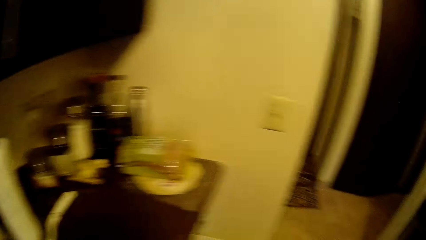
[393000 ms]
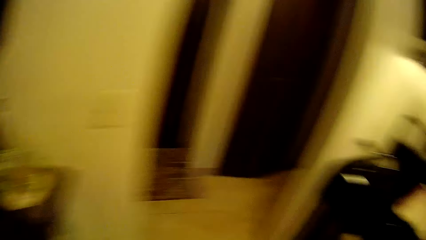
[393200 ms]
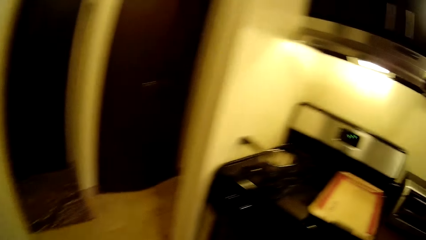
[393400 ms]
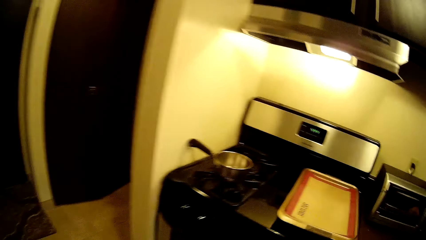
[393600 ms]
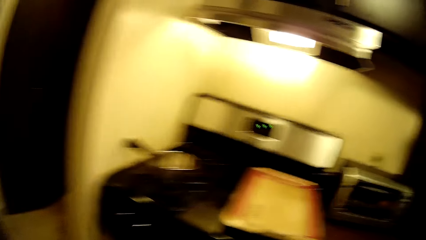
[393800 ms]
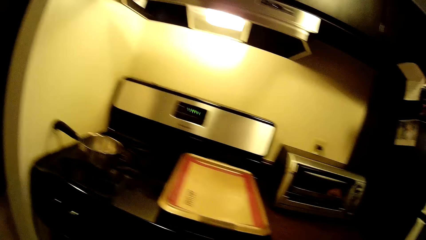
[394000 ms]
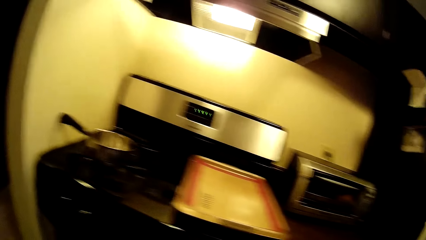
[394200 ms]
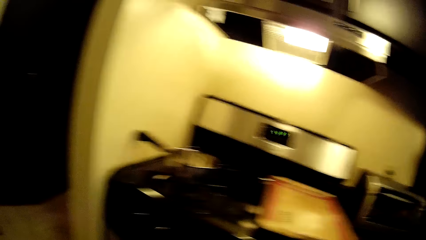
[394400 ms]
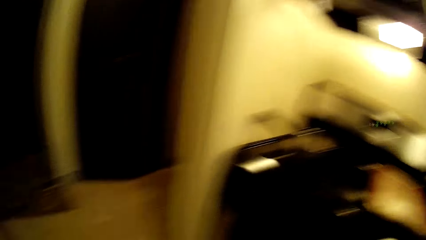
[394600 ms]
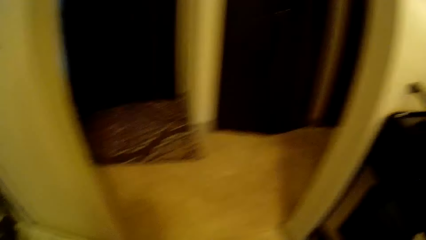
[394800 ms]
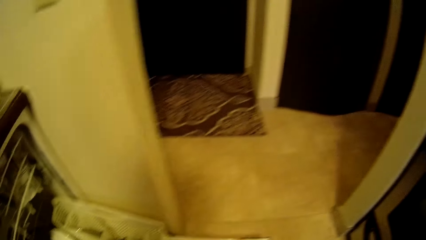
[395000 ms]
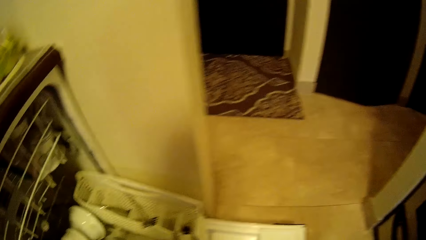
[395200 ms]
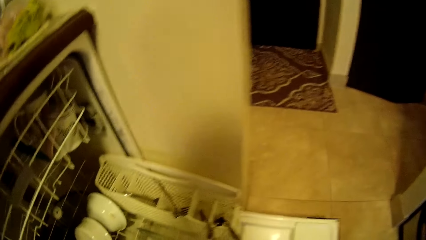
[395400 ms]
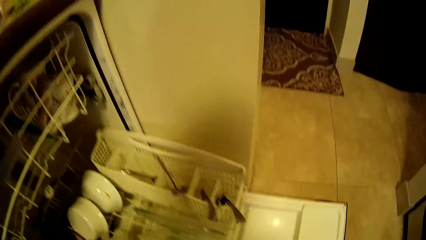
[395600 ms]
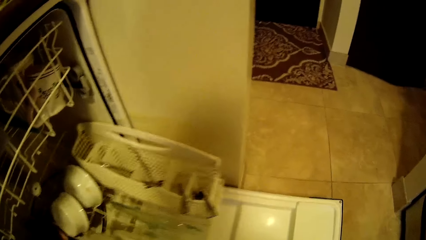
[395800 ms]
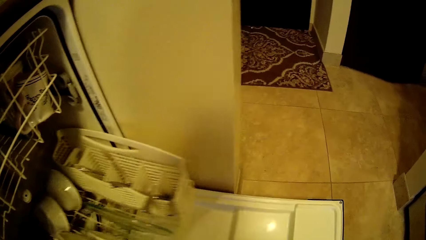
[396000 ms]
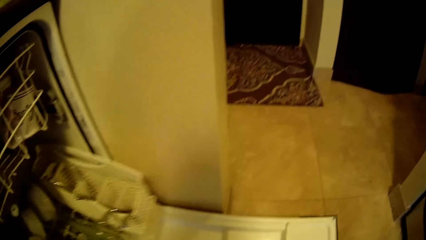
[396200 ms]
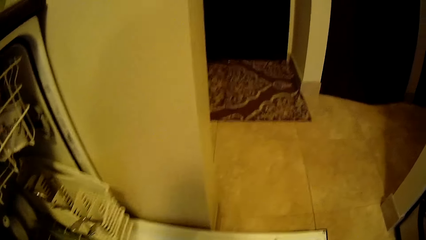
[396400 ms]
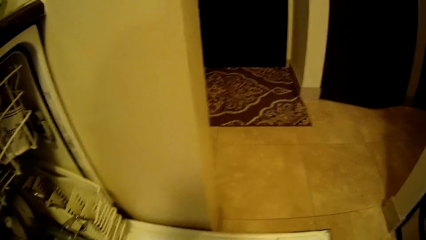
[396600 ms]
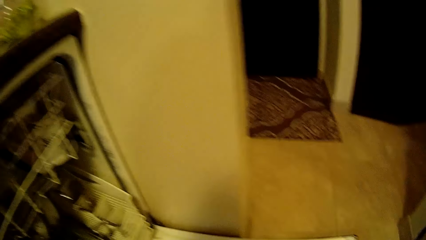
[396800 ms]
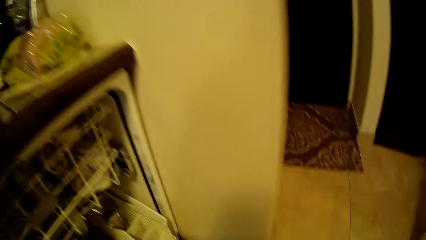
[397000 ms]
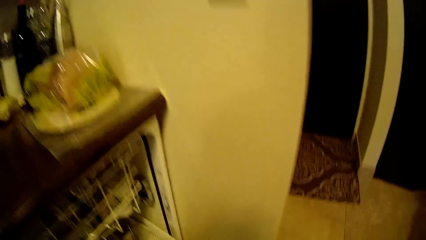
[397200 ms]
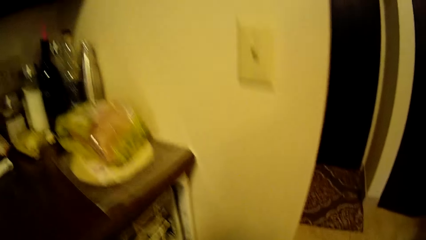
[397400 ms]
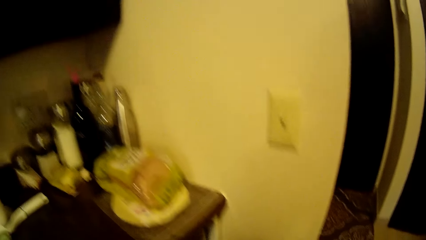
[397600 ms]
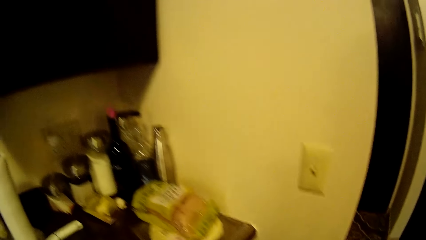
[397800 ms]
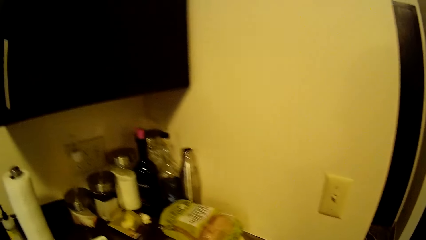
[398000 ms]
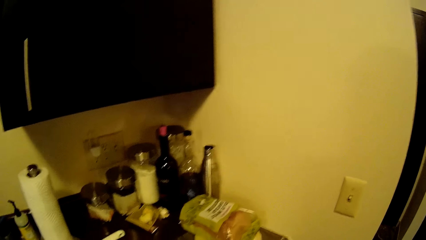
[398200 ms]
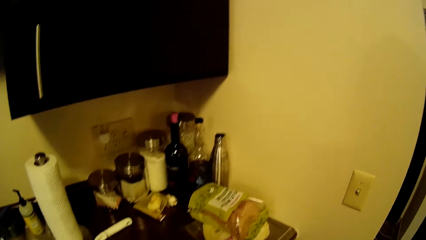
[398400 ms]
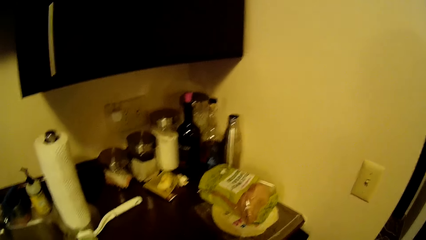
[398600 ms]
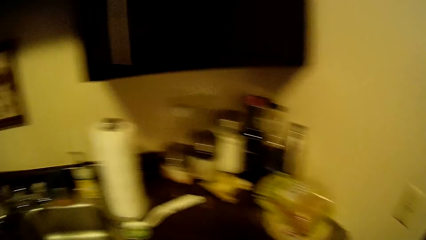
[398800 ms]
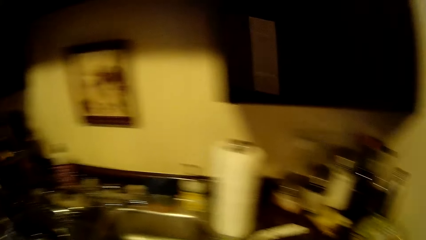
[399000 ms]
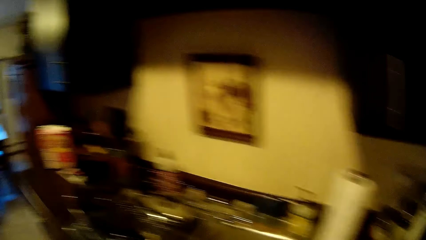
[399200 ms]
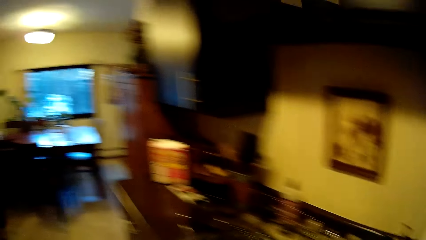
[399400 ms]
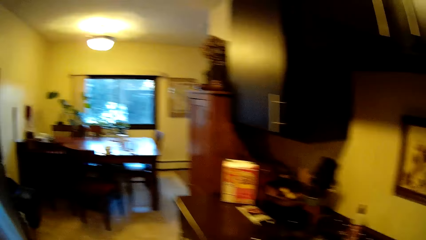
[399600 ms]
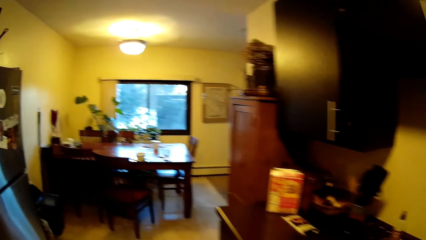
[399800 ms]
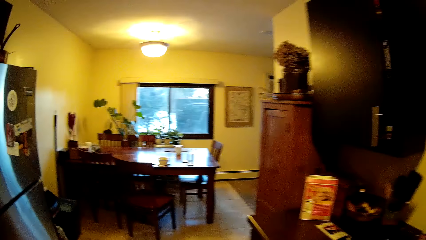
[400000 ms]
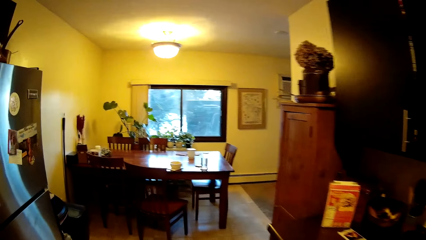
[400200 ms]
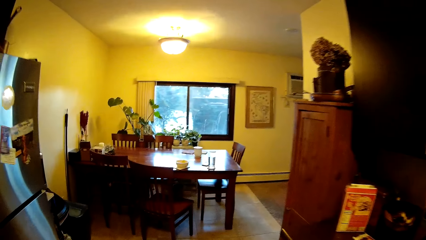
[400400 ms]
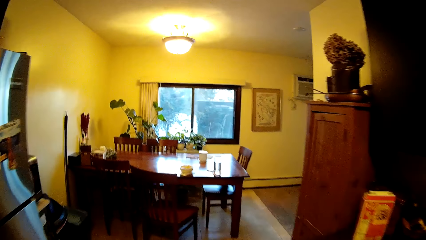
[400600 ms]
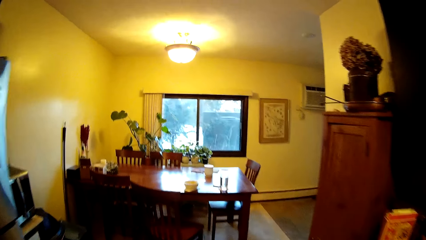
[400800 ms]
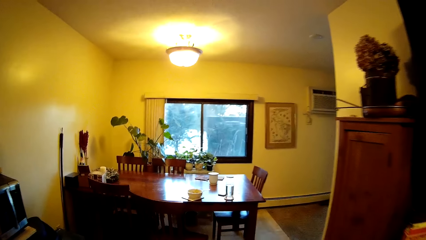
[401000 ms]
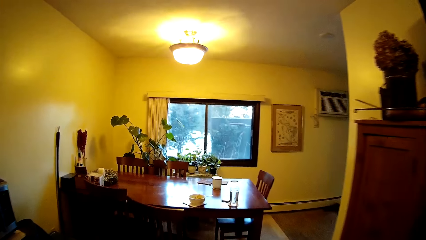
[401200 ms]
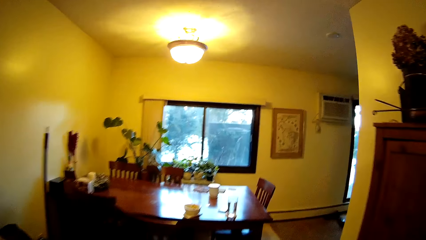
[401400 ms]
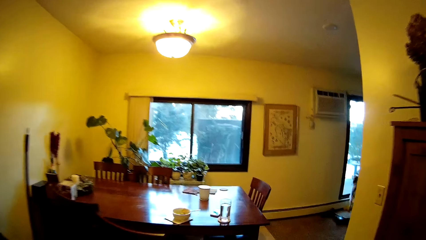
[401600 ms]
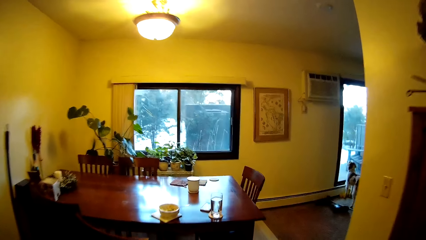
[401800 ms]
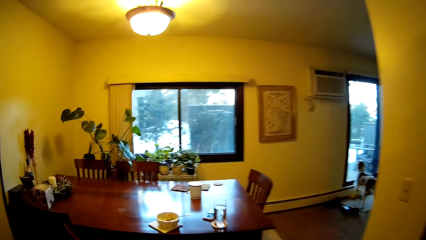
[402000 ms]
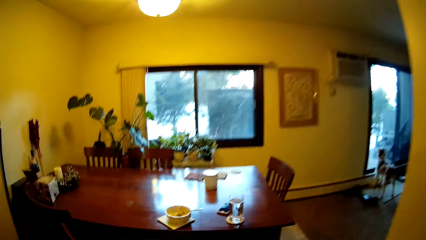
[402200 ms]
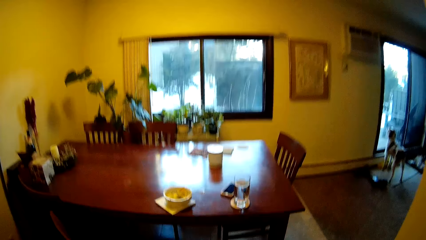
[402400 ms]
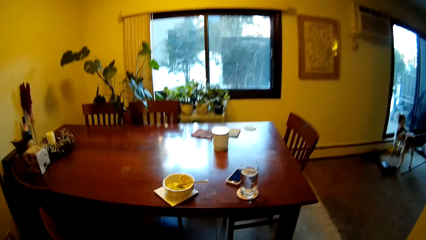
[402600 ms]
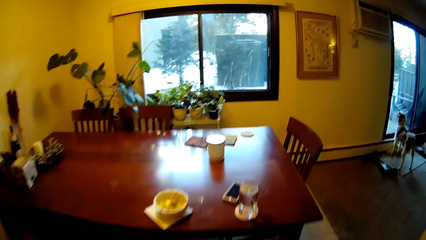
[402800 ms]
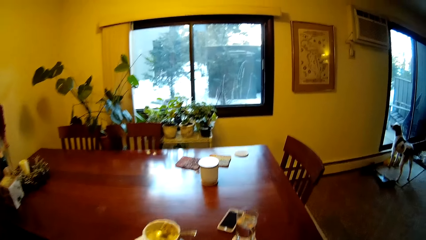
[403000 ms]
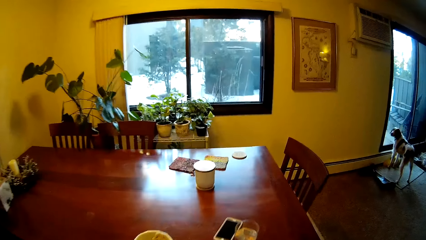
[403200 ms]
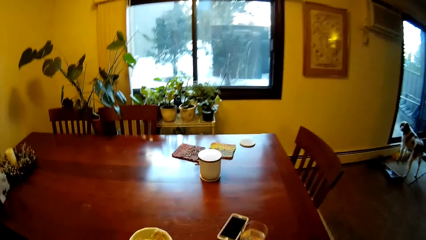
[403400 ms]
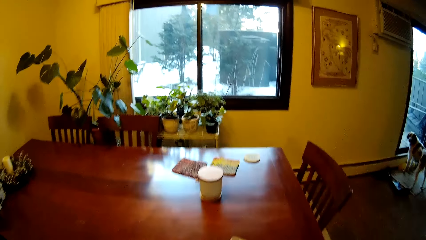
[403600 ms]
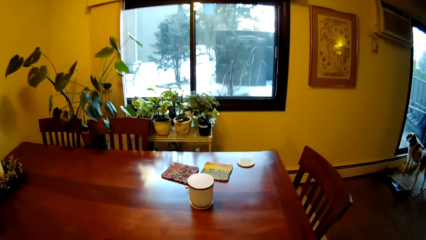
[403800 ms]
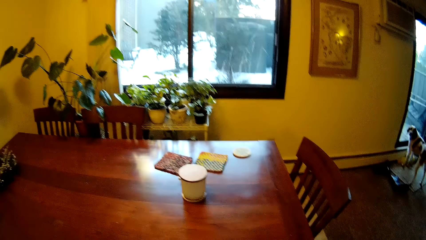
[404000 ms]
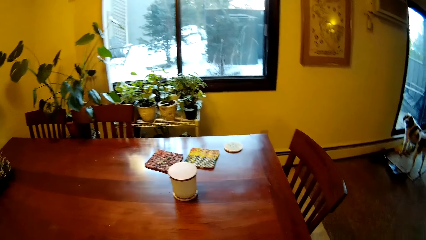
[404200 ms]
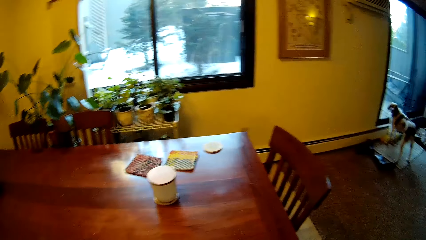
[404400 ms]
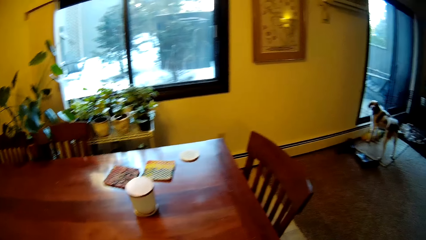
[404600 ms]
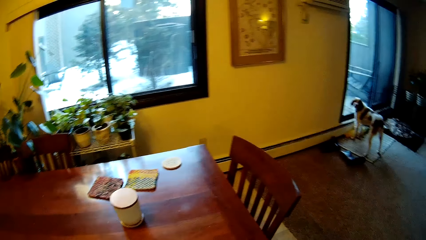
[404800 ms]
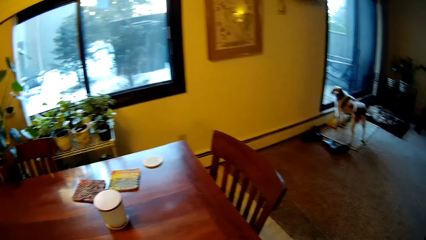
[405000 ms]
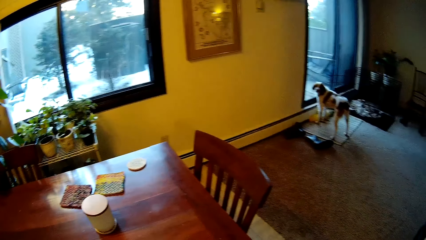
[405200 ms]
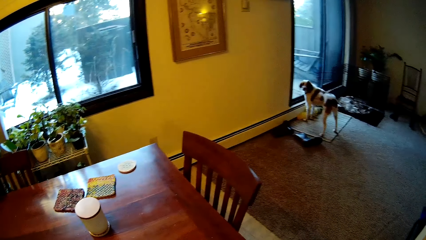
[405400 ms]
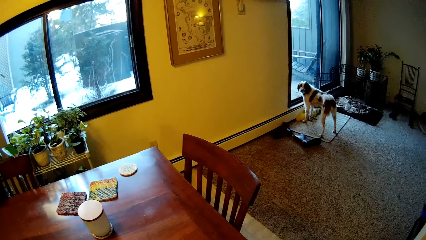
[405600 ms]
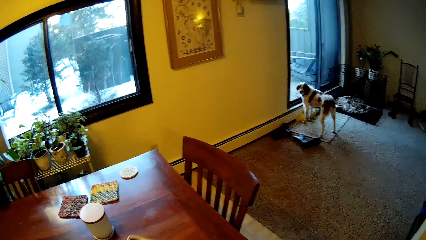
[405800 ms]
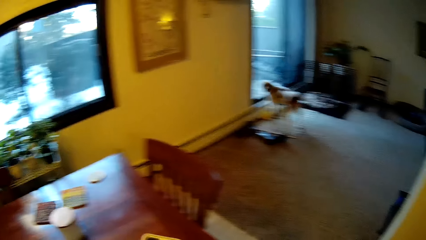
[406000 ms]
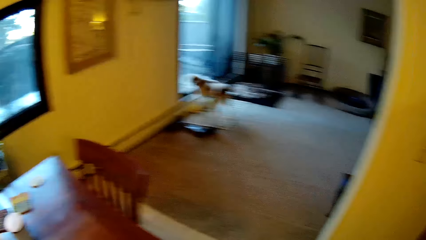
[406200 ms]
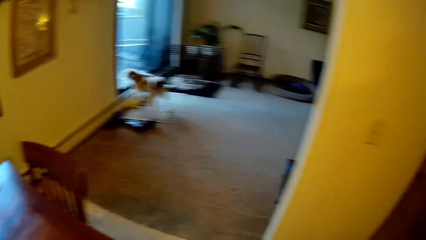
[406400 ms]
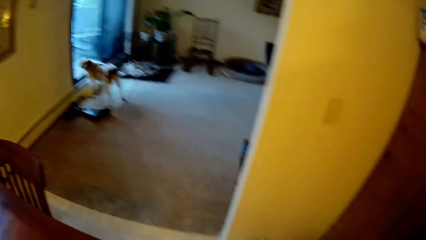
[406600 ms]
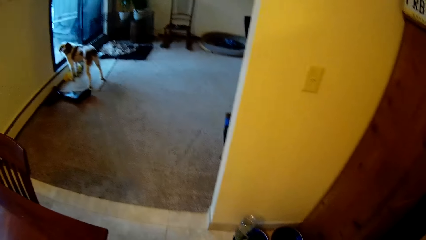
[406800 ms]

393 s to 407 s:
The camera wearer turns around. She pushes the rack back under the cabinet with her left hand. She looks around and moves towards the dining table. She looks around. She picks up her phone from the dining table with her left hand.

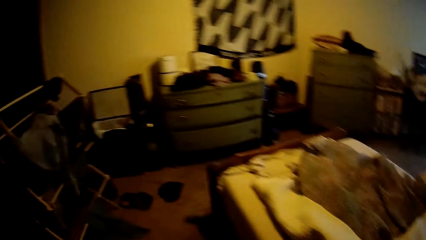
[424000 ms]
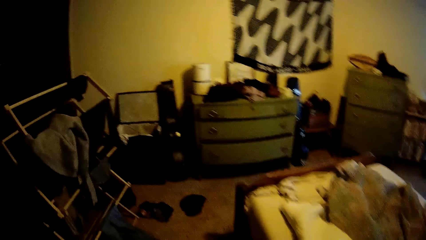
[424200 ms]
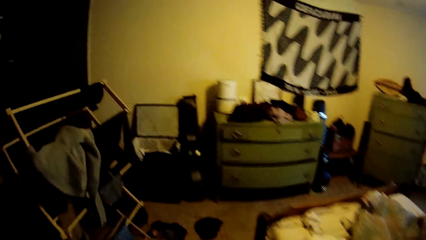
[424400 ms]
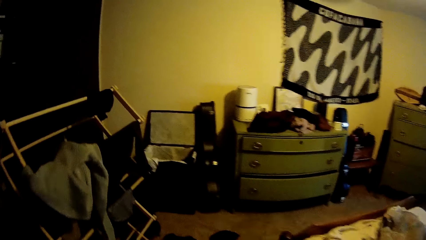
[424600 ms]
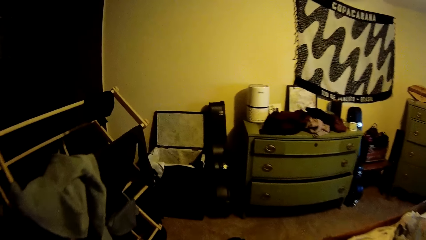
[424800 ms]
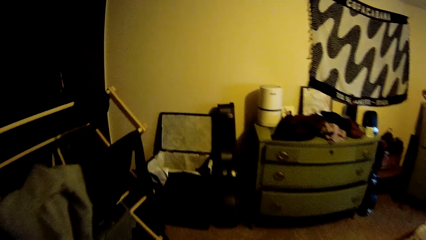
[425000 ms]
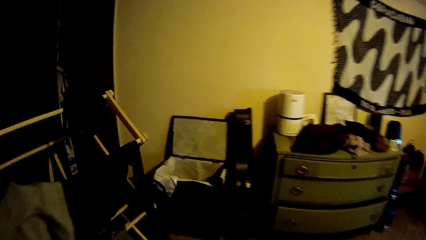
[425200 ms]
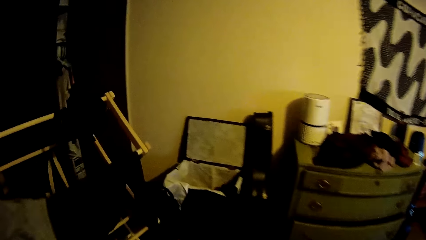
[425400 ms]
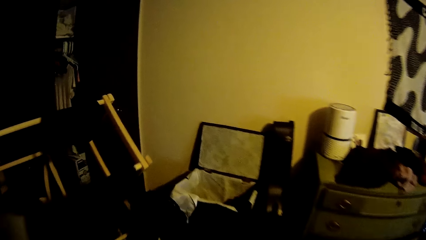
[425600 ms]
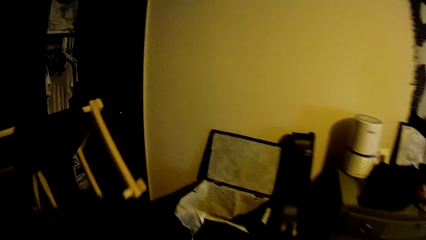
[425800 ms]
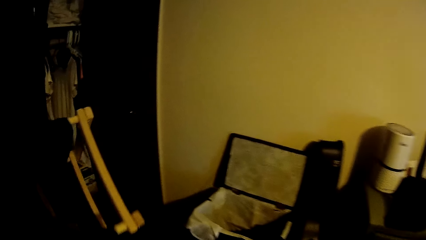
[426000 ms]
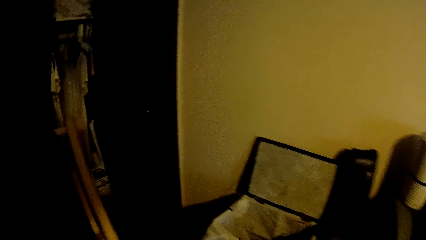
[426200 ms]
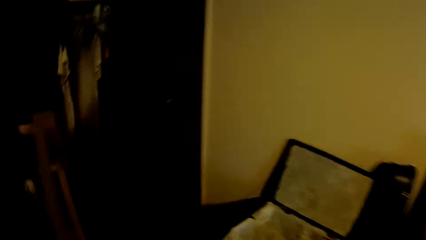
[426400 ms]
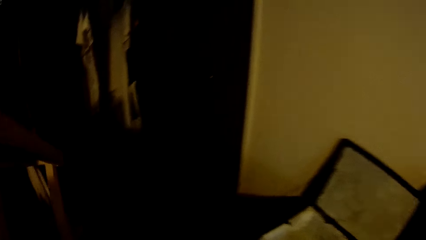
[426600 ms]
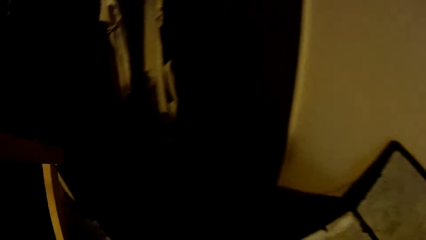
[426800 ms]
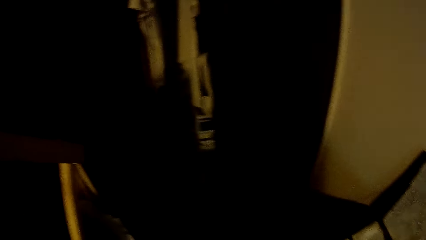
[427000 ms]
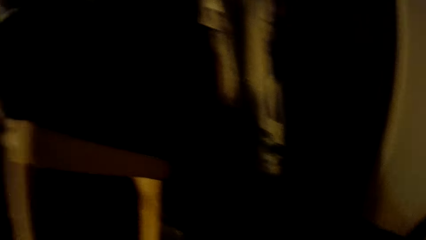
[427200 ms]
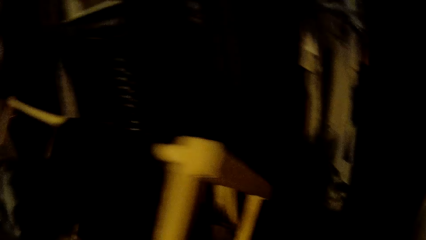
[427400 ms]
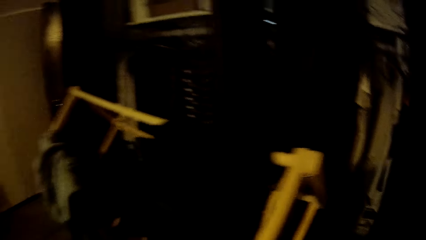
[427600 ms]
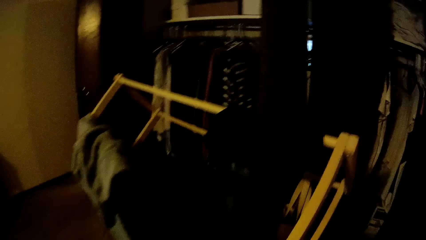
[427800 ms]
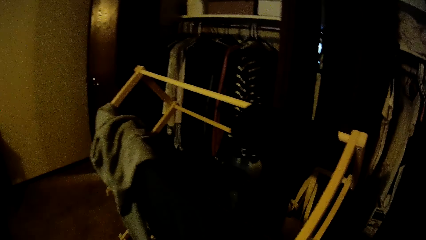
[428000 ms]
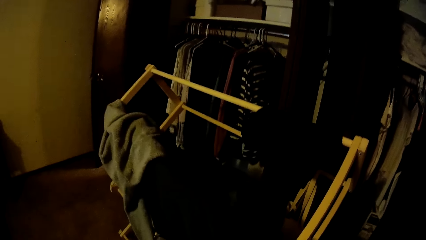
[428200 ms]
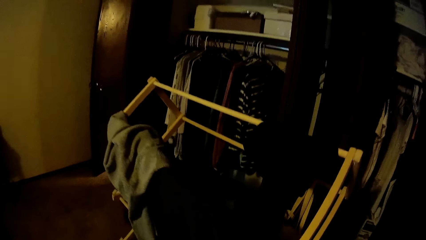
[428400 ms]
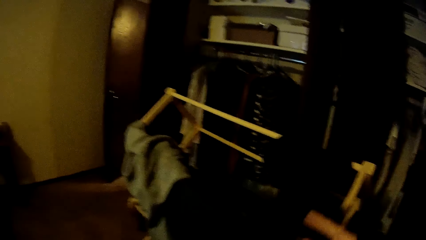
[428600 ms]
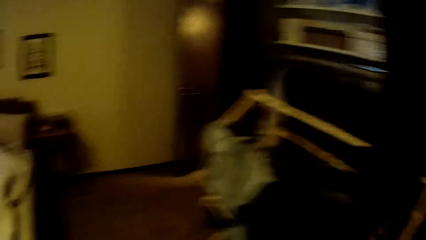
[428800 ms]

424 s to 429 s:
The camera wearer moves around the bedroom.
